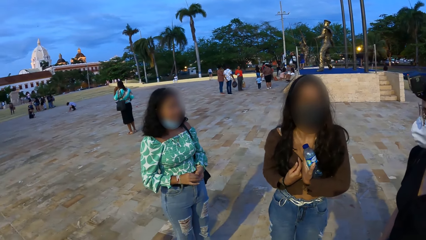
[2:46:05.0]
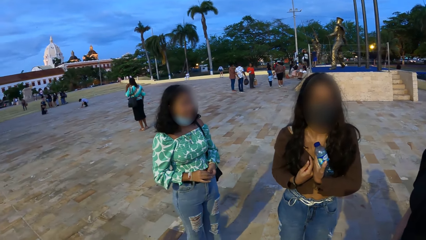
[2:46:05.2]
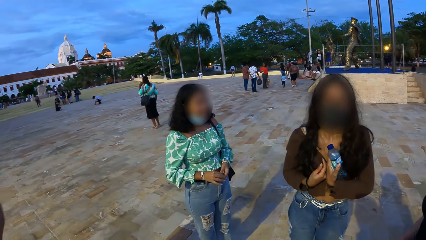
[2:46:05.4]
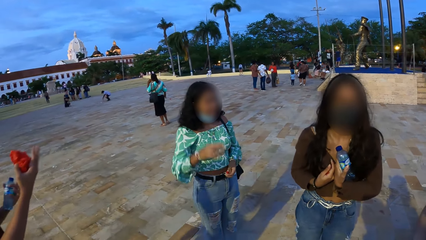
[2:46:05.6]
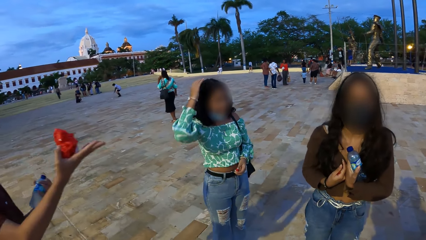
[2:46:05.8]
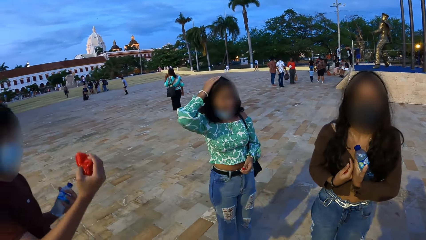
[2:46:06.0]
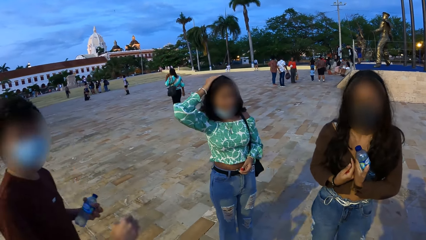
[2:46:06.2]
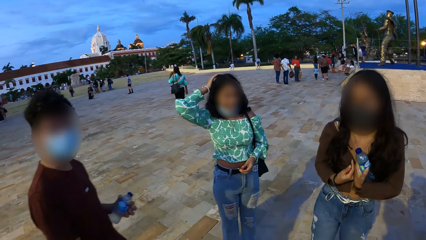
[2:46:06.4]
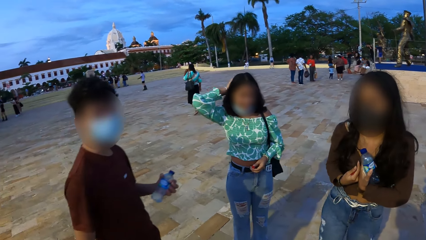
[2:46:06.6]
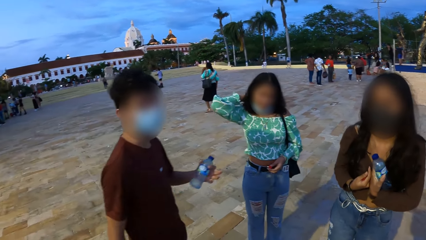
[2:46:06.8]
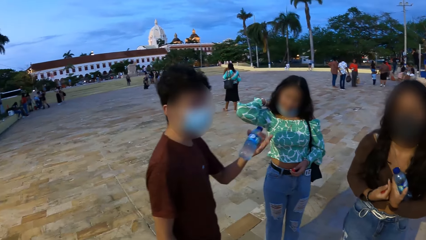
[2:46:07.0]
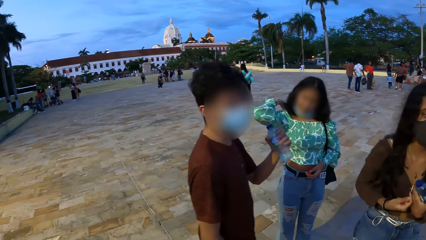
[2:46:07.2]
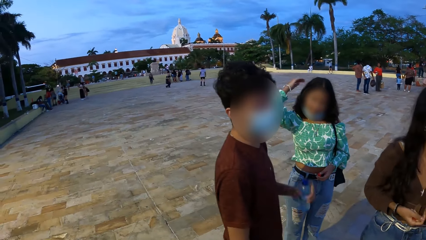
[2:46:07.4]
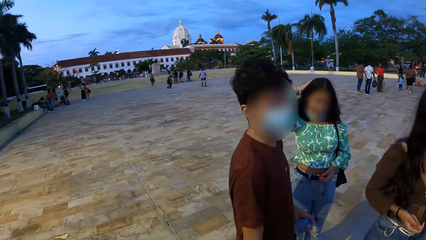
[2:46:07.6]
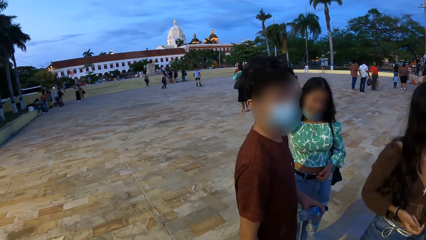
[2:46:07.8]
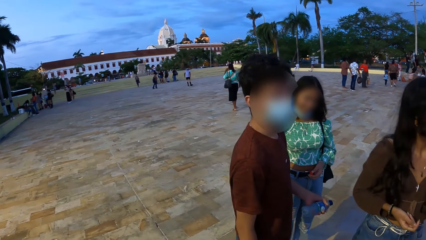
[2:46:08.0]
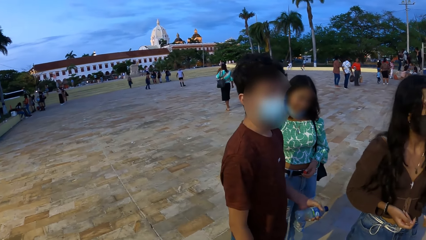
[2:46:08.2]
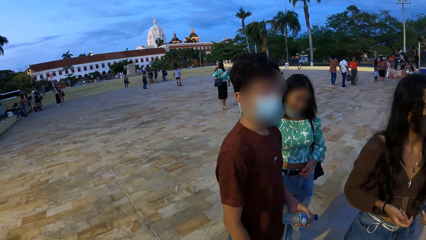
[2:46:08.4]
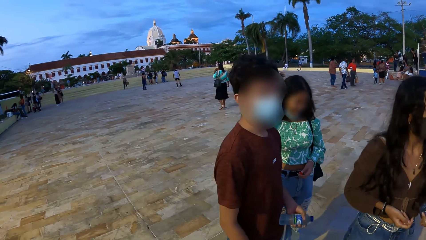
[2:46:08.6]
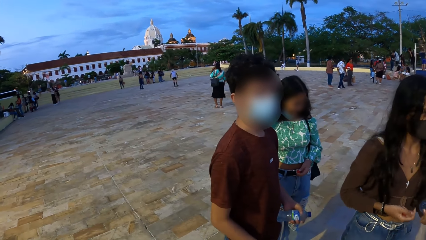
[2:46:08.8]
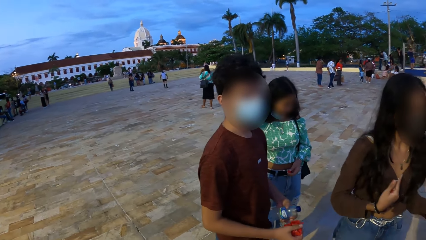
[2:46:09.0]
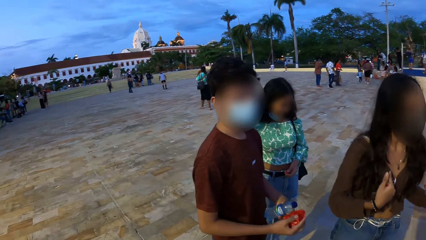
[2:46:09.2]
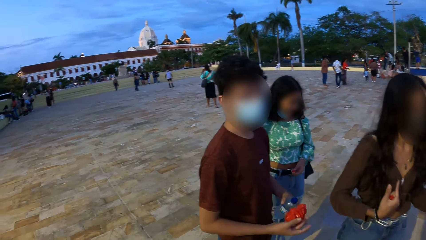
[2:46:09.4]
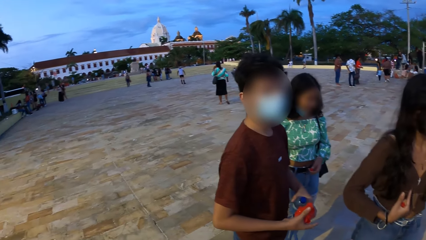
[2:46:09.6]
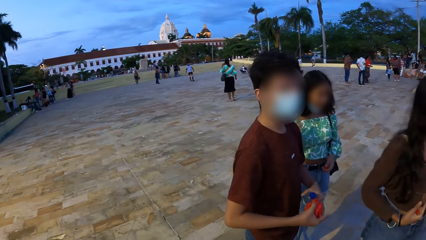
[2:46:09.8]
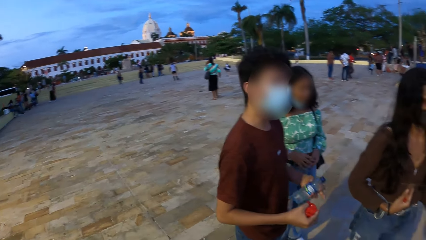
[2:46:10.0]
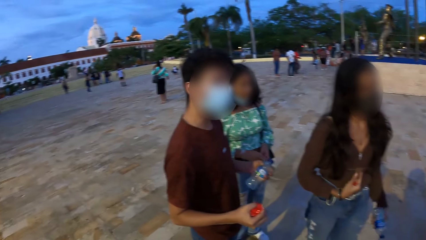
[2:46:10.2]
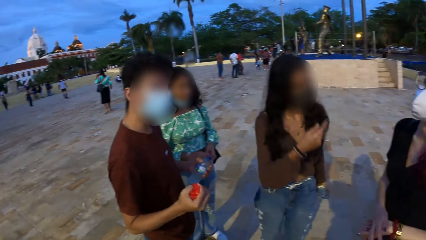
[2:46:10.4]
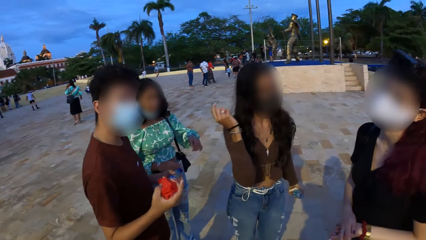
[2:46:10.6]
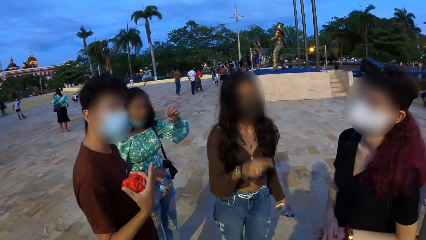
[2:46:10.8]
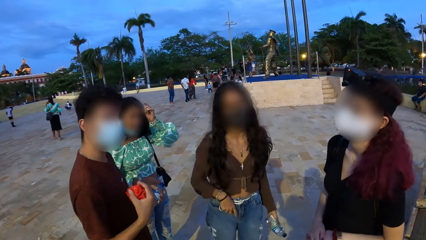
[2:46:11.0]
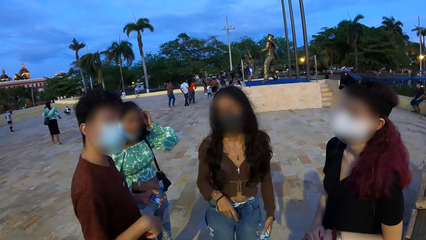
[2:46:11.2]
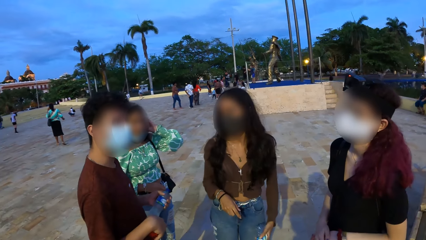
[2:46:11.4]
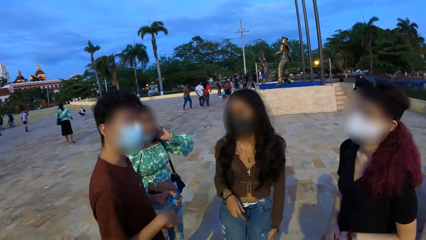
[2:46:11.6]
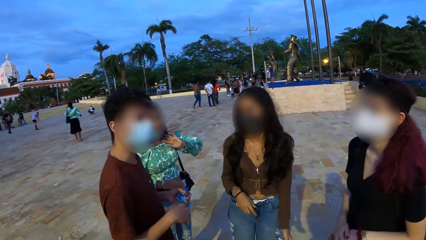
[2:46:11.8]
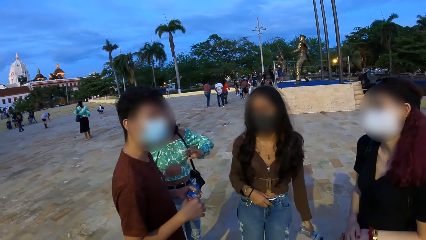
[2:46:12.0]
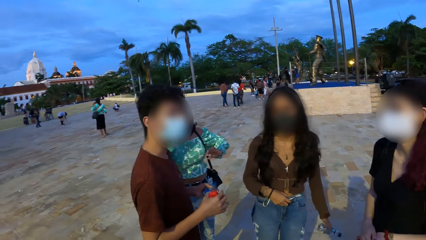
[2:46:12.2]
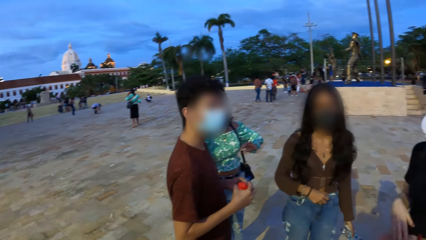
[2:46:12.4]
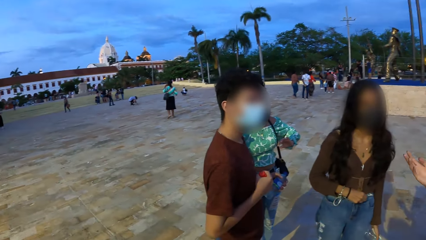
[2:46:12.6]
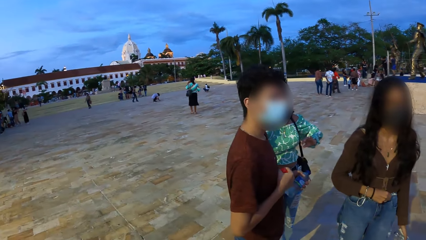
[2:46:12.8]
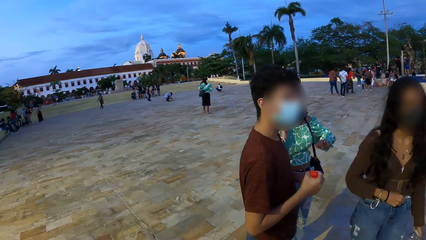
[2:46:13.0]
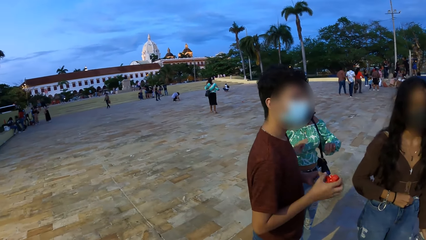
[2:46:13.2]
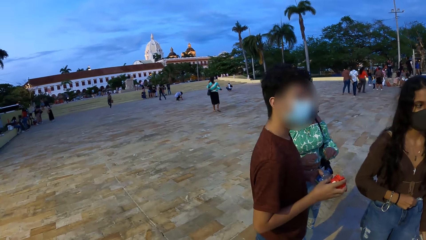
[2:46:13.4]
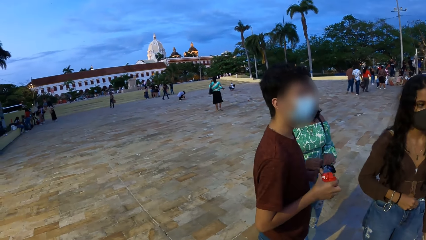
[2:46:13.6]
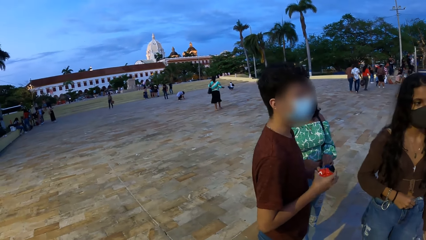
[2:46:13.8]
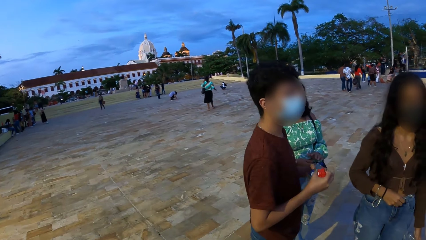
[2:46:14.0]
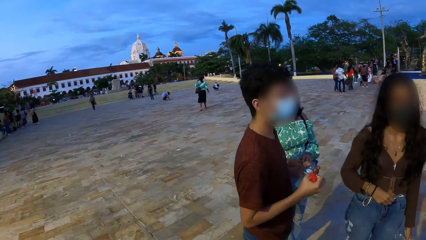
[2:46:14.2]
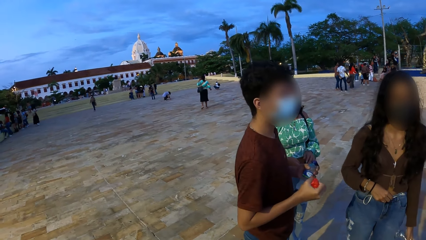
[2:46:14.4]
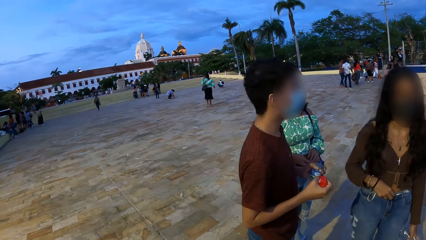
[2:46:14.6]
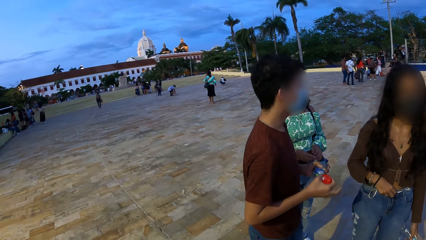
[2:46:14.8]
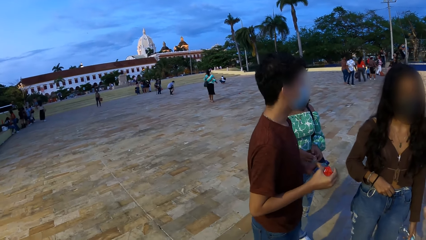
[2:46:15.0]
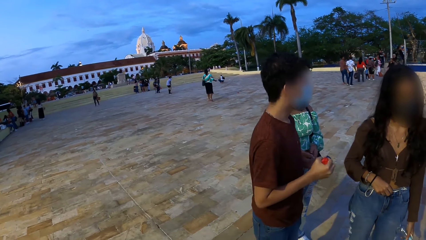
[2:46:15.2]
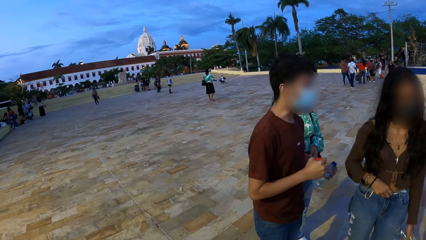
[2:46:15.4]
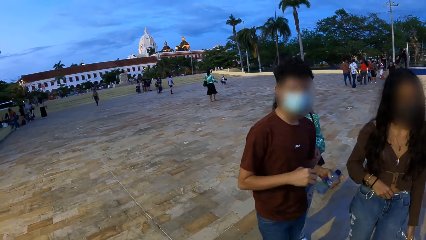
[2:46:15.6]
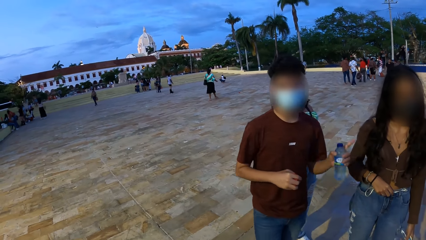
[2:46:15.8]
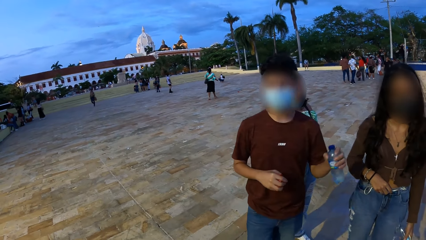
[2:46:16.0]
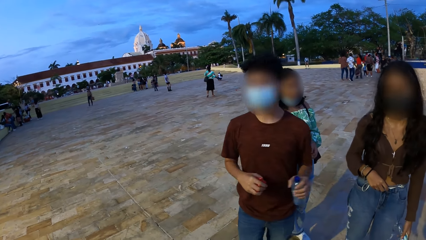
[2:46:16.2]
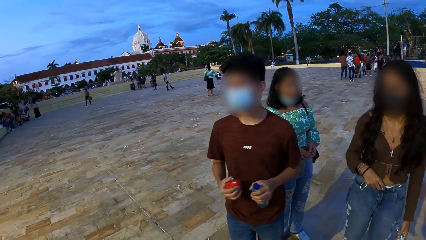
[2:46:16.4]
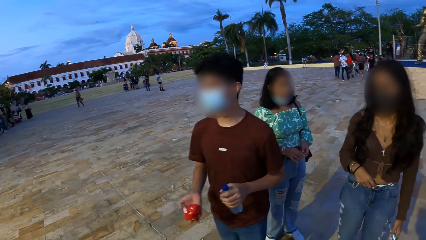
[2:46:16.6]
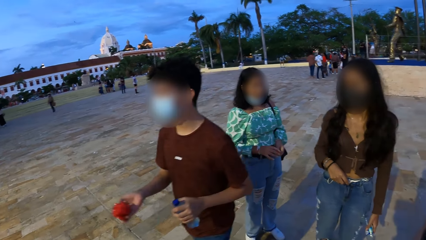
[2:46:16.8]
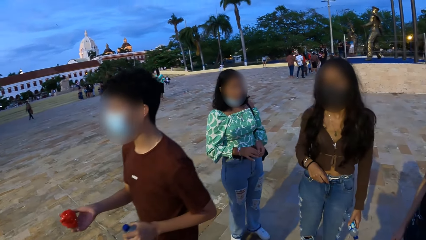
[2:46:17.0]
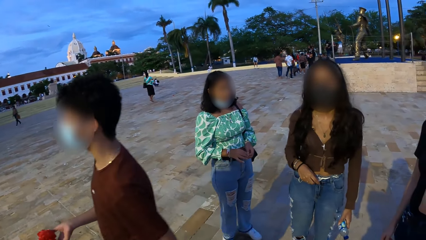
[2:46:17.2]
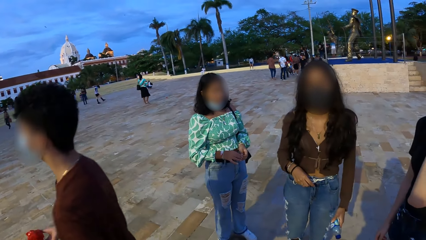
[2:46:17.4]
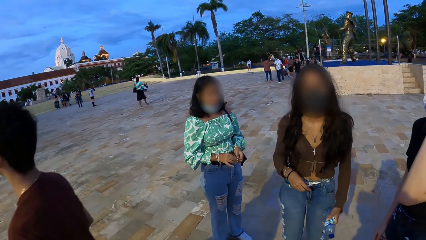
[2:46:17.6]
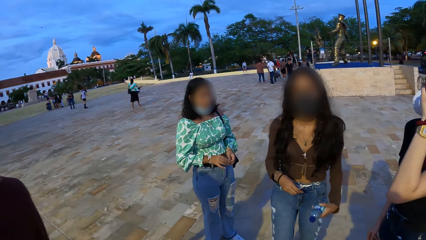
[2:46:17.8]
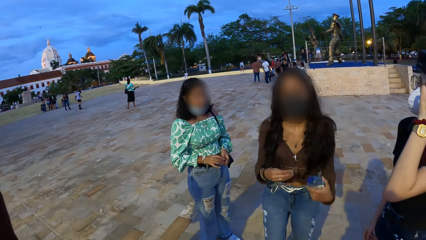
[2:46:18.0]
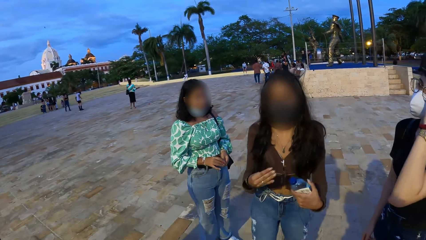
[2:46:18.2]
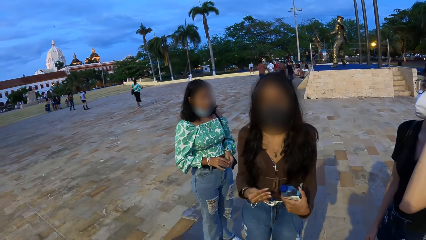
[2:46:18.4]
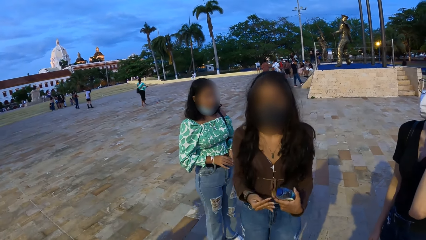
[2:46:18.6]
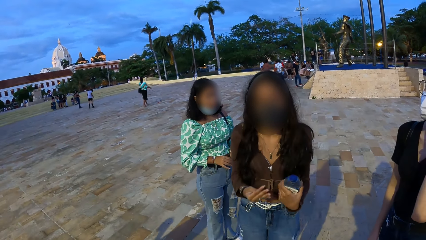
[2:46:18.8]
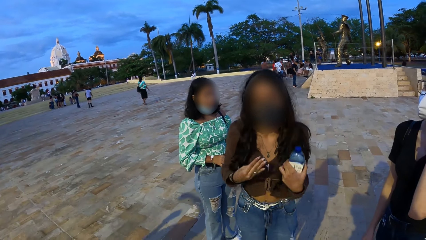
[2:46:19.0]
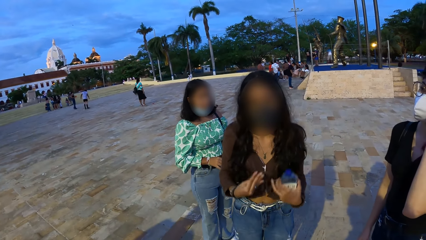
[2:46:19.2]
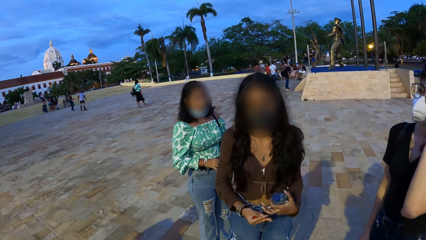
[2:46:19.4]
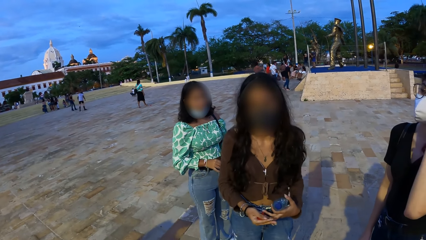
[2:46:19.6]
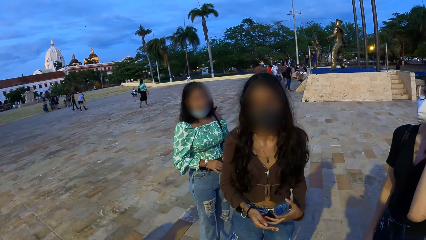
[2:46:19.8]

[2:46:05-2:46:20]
A woman touches her hair with her right hand. A man holds the ribbon with both hands. The man holds the ribbon with his left hand. Another woman touches her face with her right hand.
